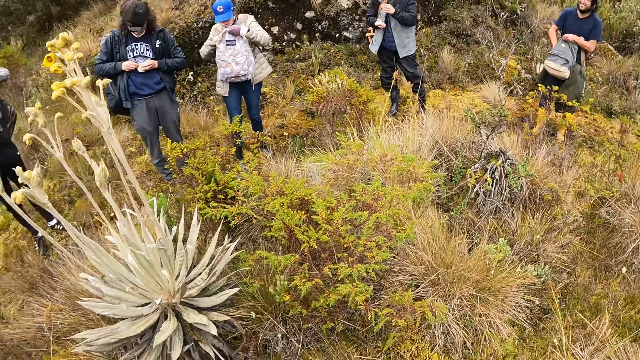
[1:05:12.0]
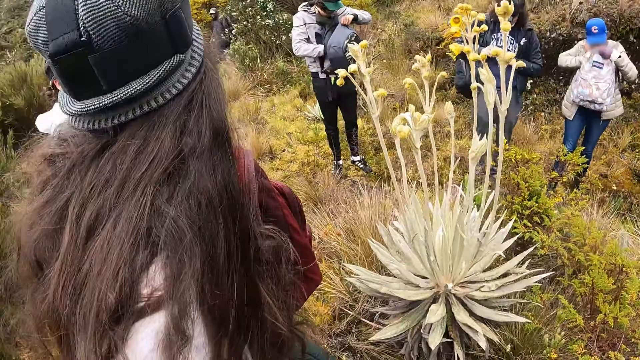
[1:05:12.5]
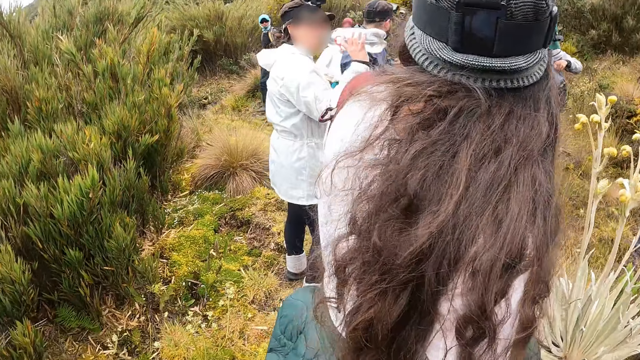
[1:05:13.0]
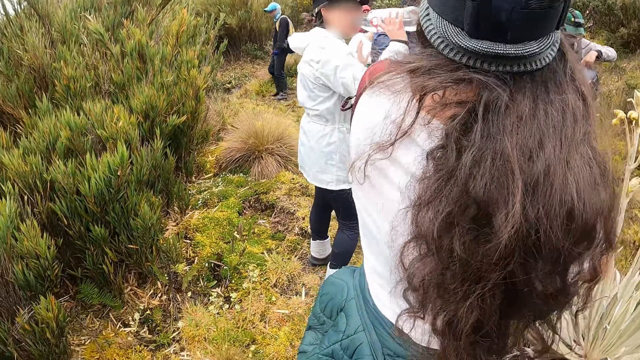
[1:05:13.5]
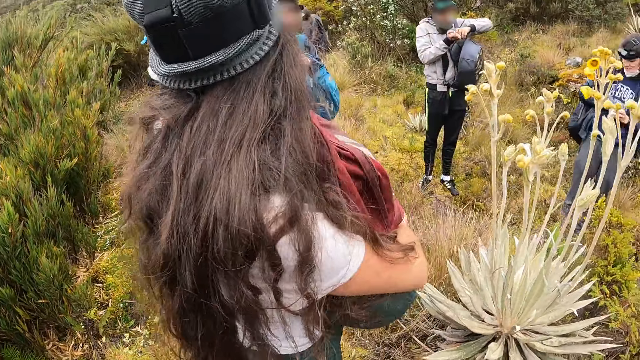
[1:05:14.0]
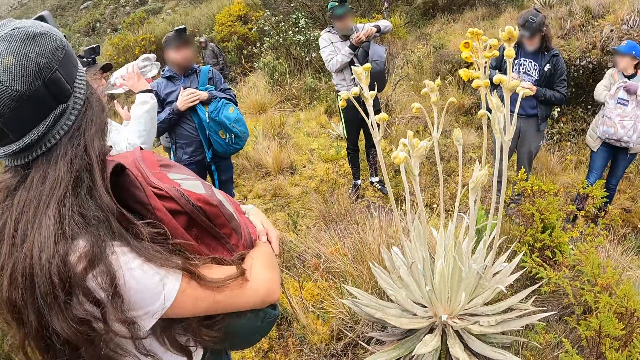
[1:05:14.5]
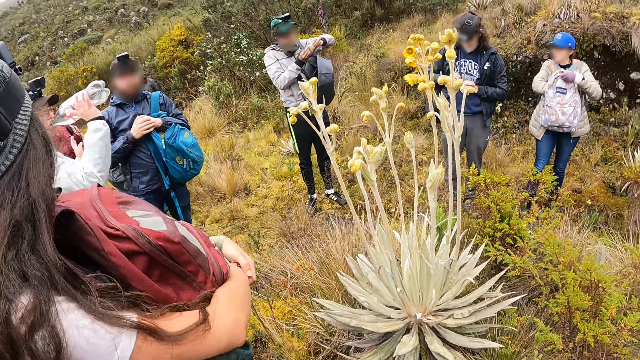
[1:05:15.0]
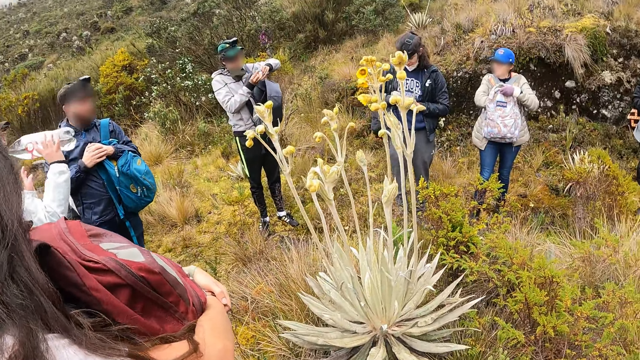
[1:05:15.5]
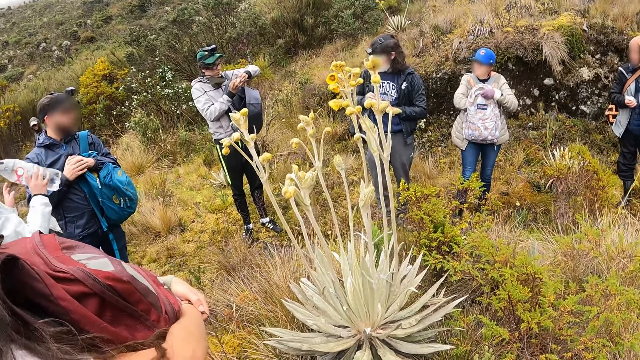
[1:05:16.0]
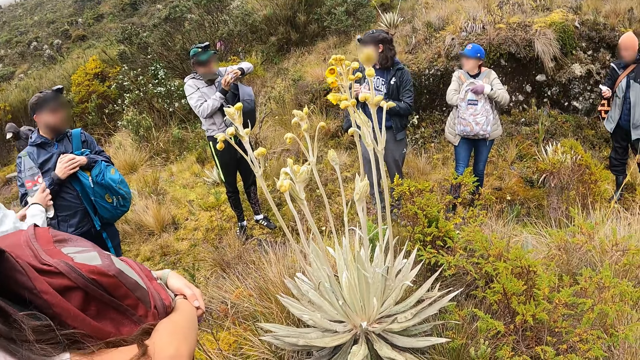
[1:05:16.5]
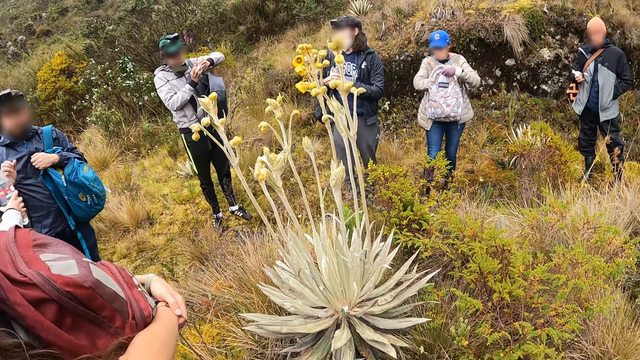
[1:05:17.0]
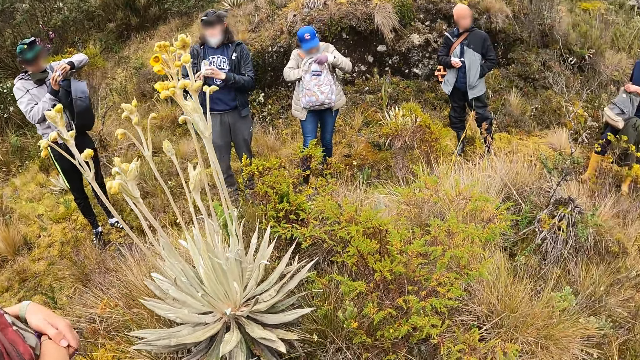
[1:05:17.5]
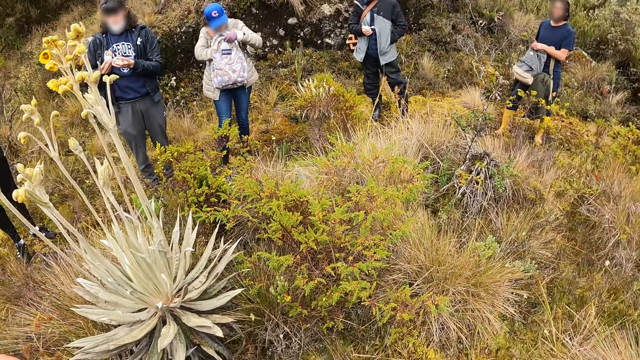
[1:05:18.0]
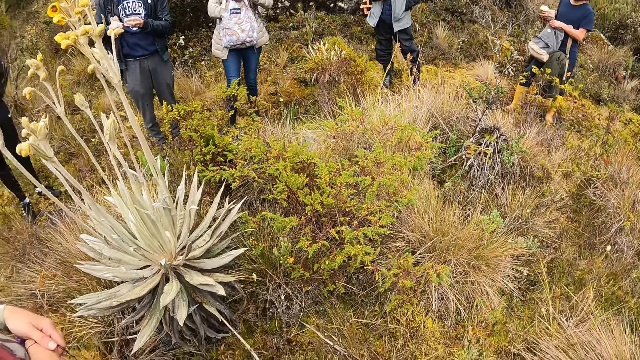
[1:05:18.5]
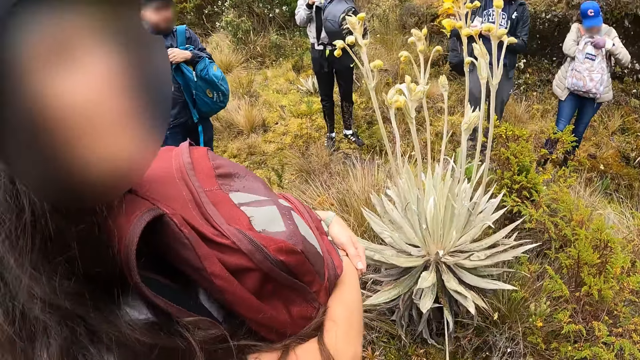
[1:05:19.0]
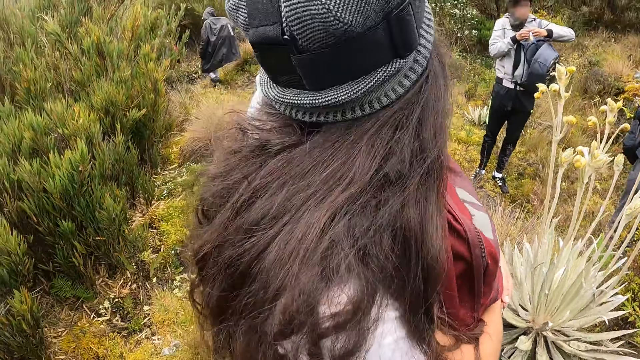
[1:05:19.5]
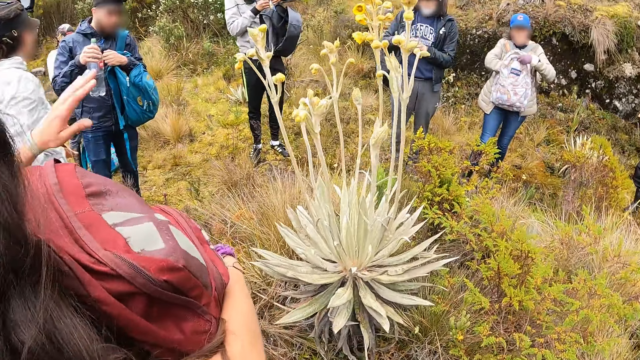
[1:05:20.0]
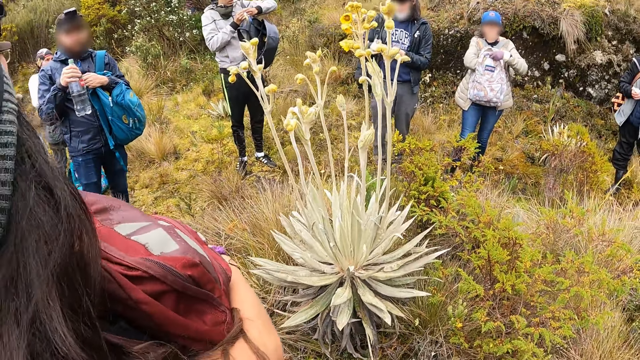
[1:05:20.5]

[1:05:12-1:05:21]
The woman passes the water bottle to the man with her right hand.

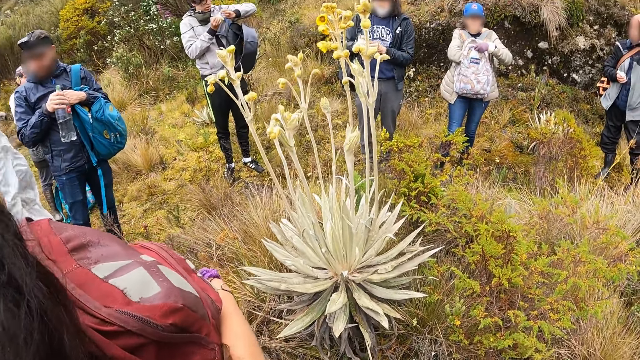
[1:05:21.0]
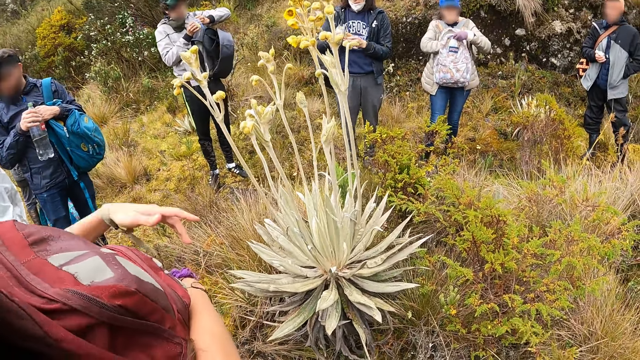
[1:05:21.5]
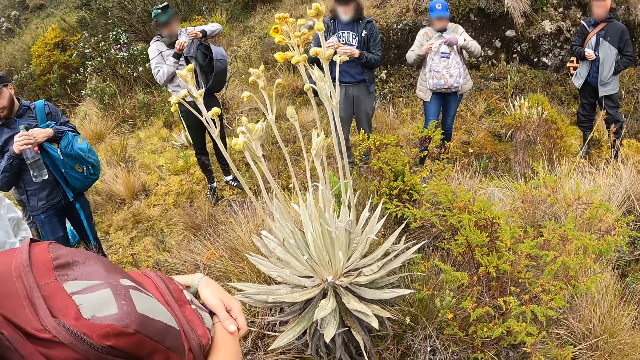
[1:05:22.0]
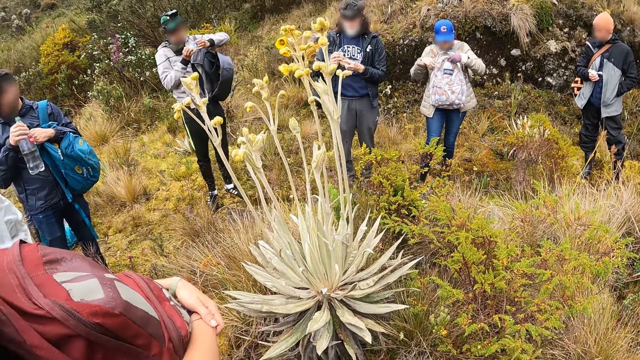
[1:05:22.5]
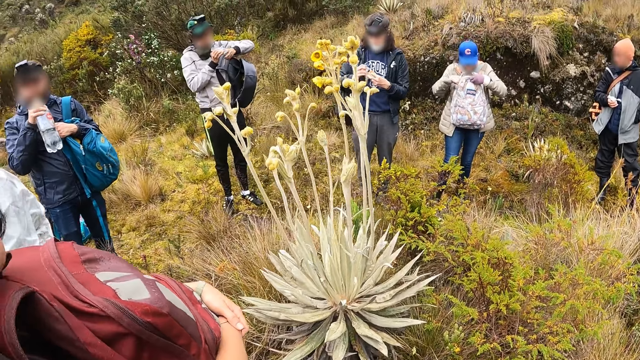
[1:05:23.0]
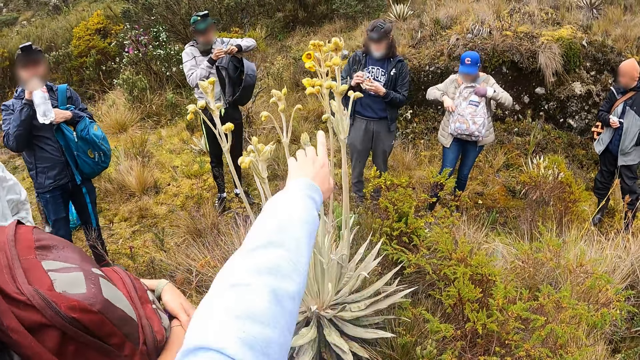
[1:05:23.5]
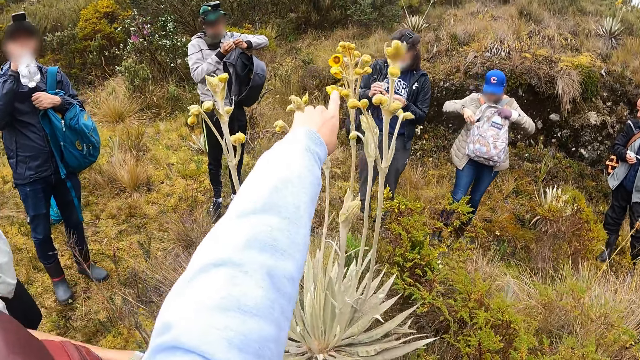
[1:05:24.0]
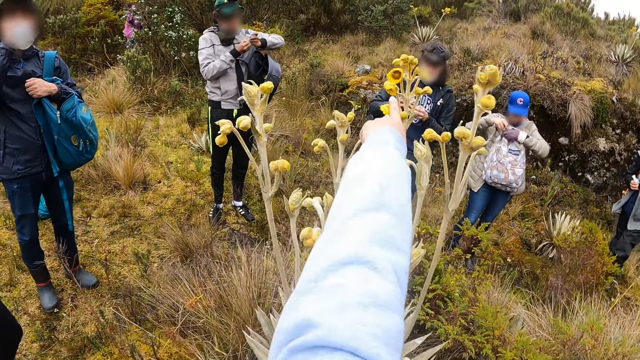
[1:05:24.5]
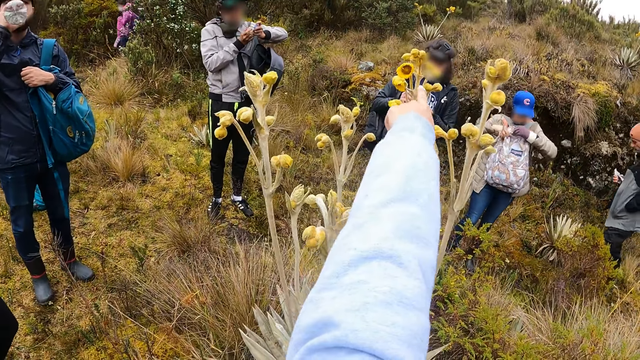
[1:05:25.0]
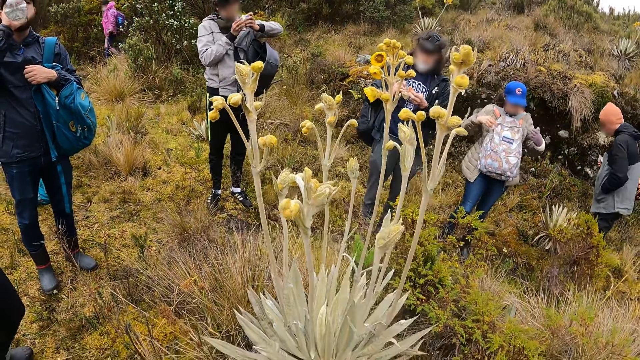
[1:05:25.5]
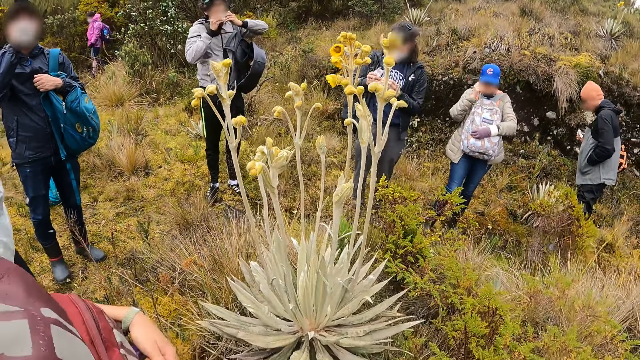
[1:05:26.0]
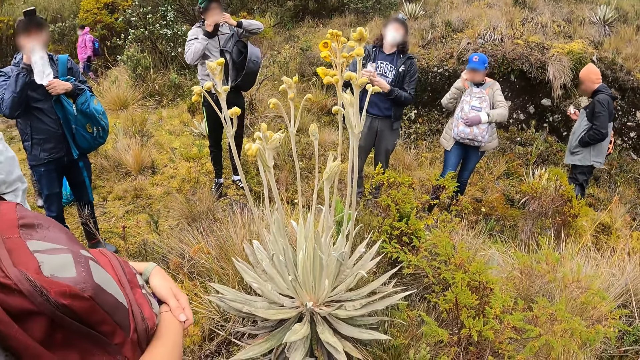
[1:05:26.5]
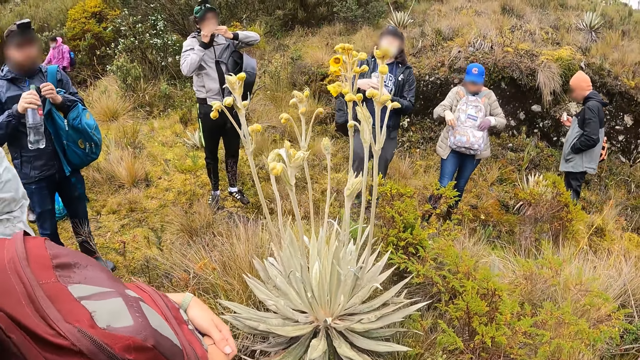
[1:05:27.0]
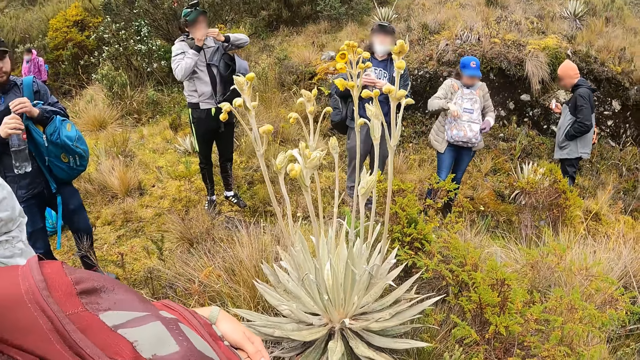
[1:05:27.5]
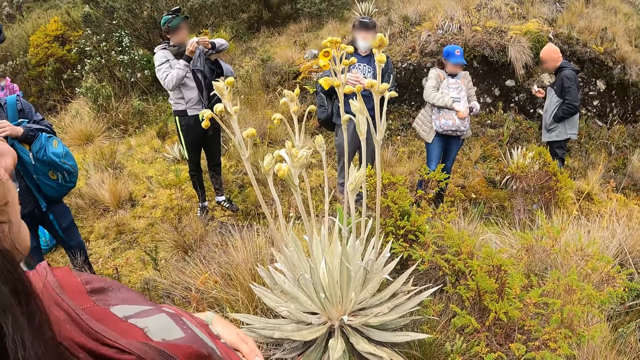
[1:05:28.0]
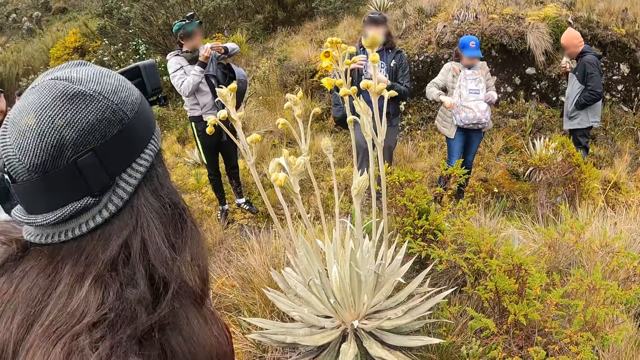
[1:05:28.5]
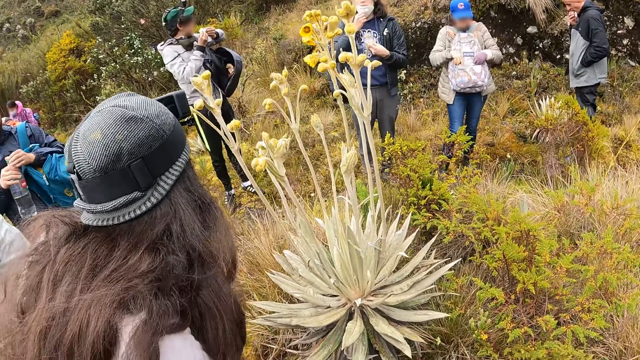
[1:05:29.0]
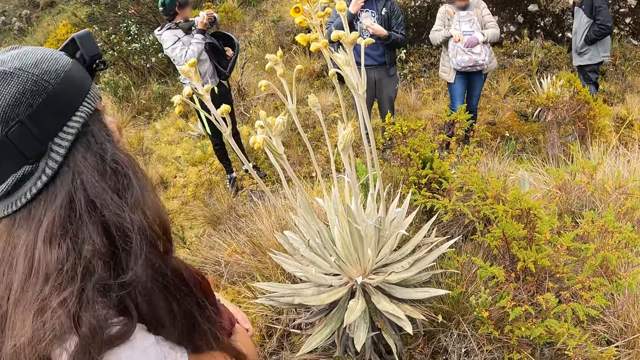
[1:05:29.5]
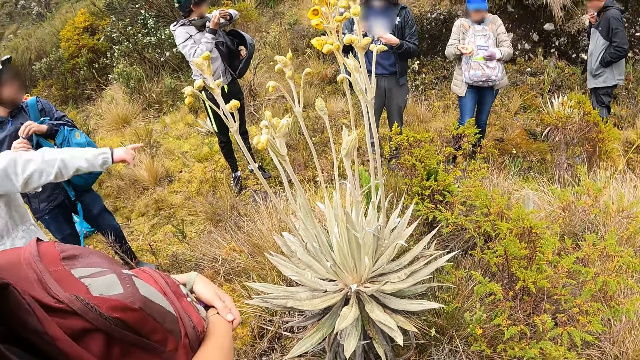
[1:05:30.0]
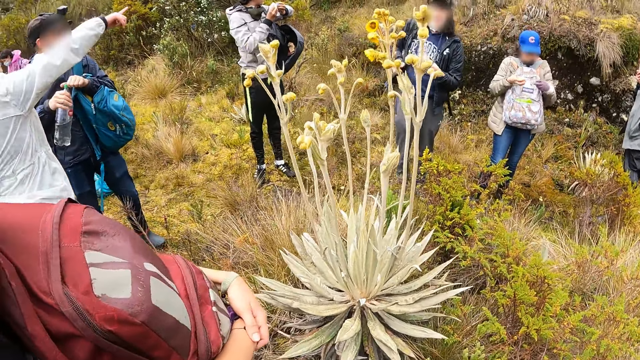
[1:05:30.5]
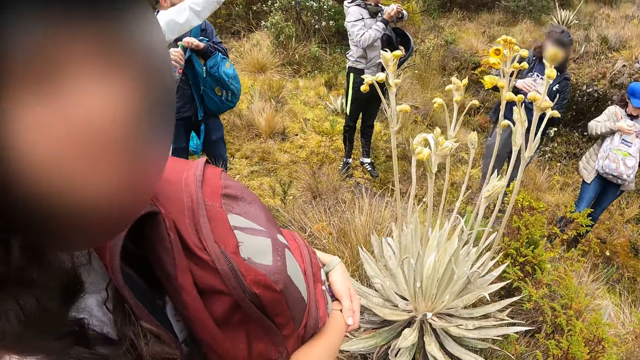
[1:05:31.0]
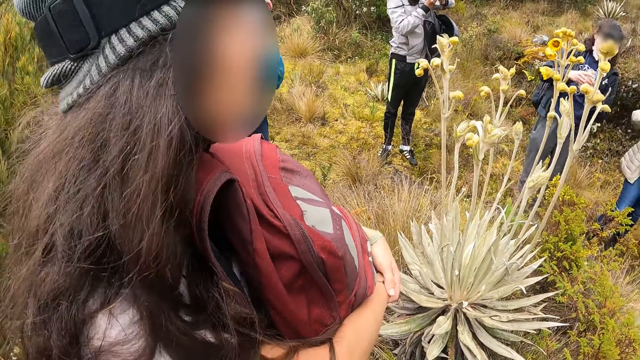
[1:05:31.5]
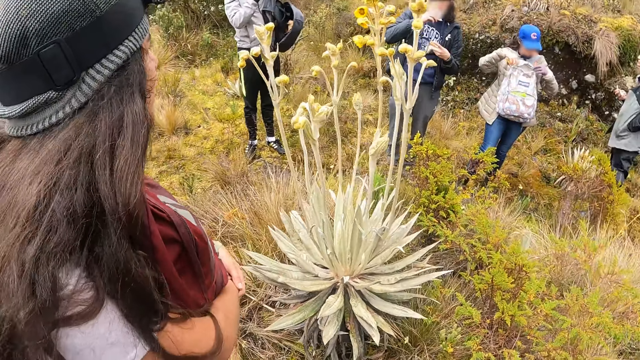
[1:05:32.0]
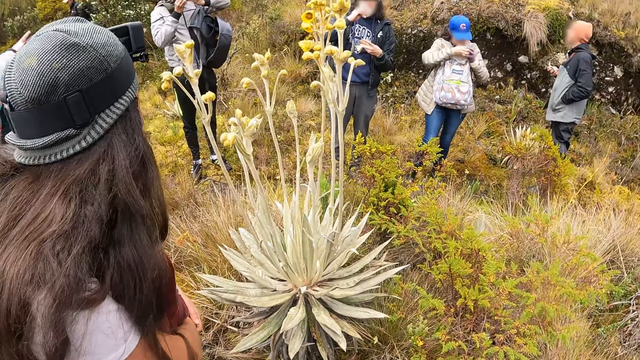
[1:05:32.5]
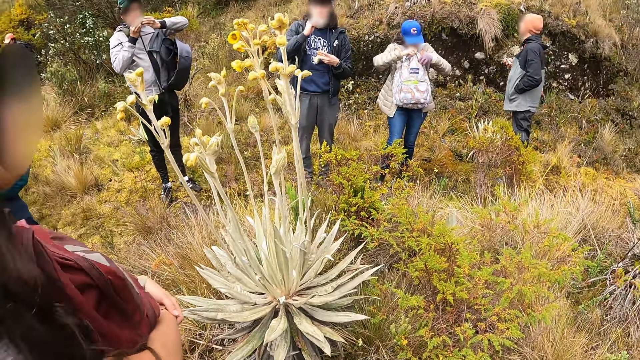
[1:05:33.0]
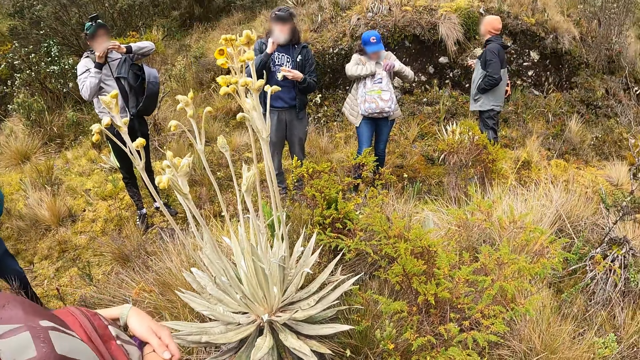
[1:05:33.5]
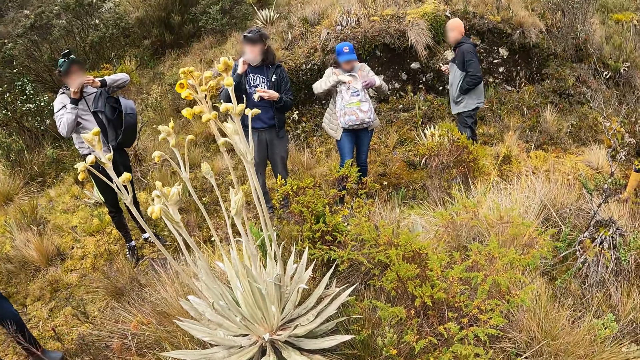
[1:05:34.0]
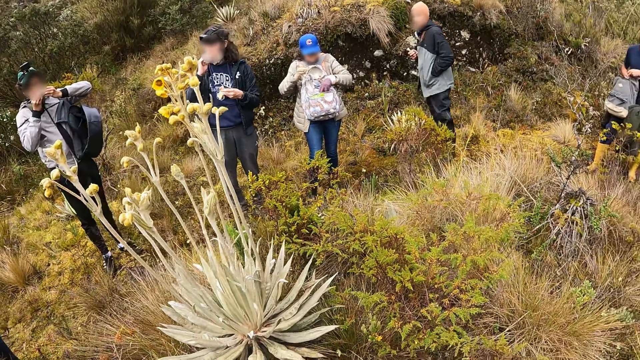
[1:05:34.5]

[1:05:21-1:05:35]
The man drinks water from the water bottle in his hand. The camera wearer points at the plant. Another man eats snacks with both hands. The first man closes the water bottle with his left hand. A person looks at the plant and speaks to the camera wearer.
